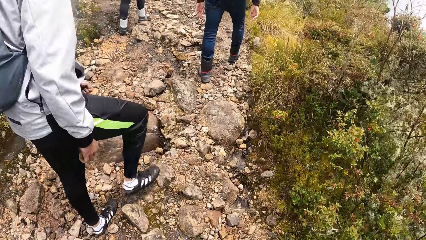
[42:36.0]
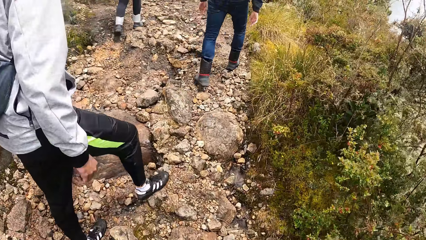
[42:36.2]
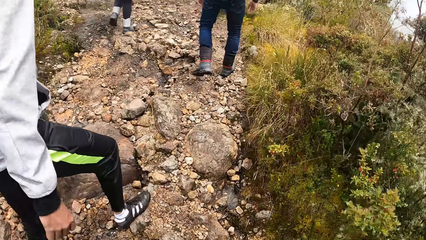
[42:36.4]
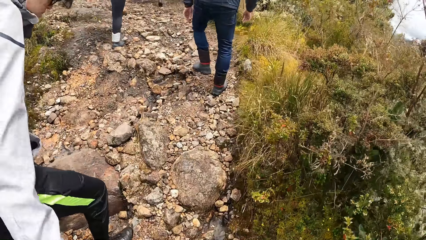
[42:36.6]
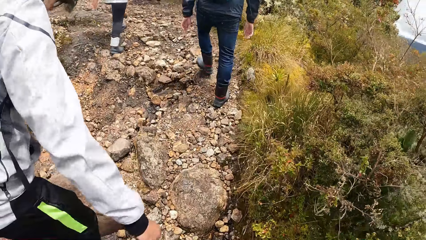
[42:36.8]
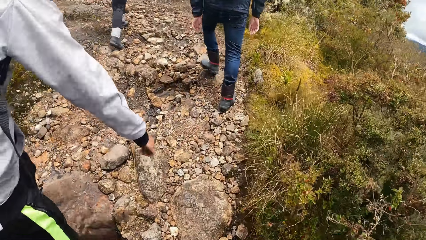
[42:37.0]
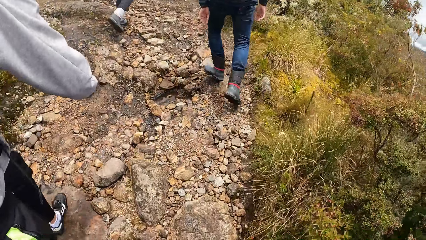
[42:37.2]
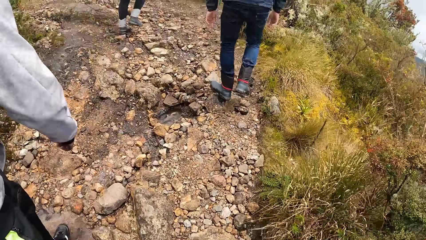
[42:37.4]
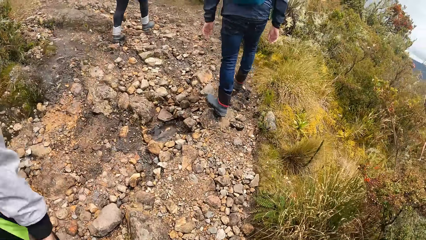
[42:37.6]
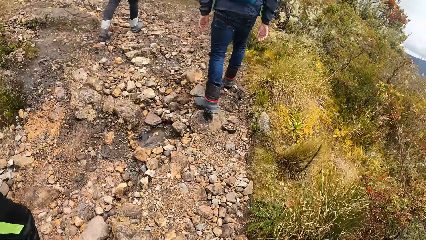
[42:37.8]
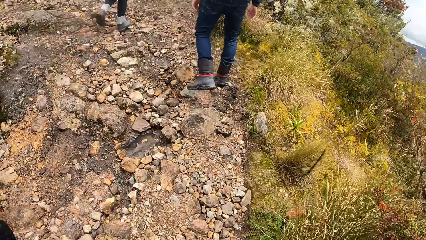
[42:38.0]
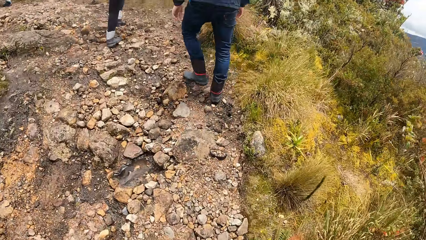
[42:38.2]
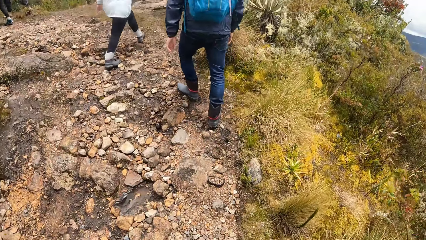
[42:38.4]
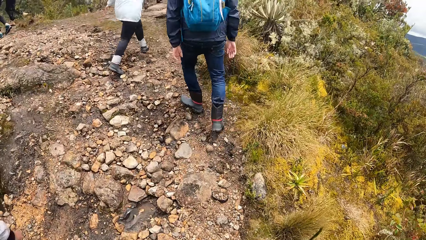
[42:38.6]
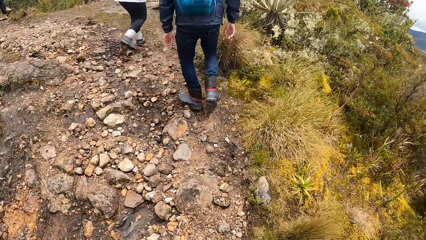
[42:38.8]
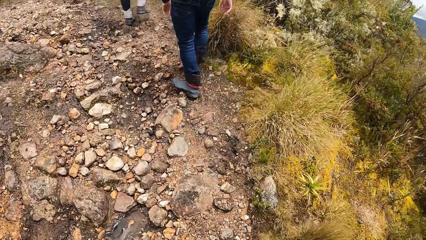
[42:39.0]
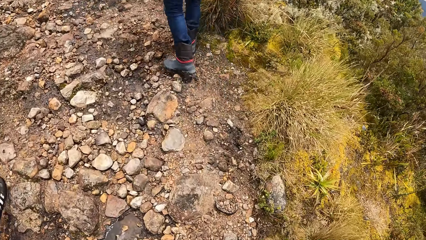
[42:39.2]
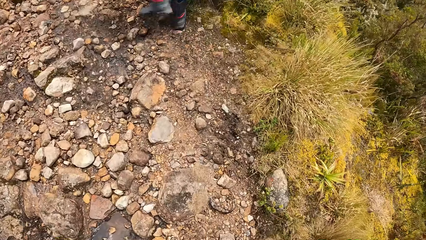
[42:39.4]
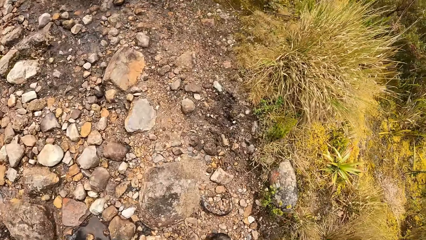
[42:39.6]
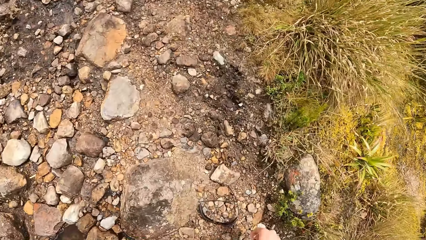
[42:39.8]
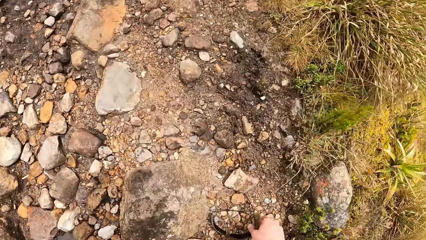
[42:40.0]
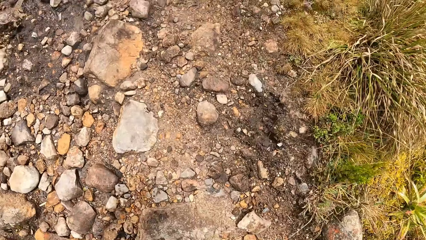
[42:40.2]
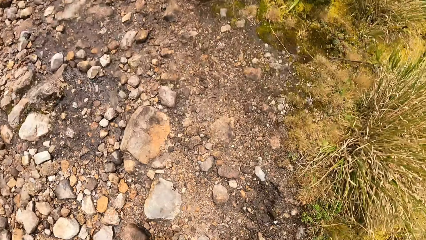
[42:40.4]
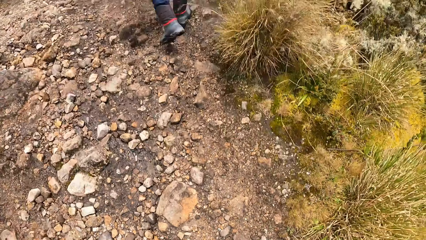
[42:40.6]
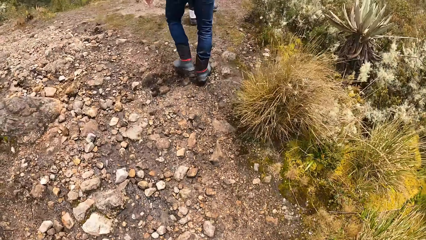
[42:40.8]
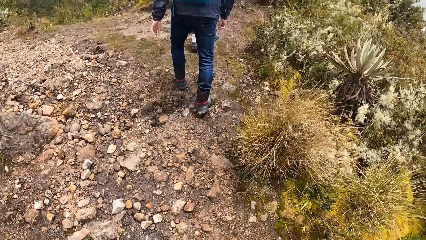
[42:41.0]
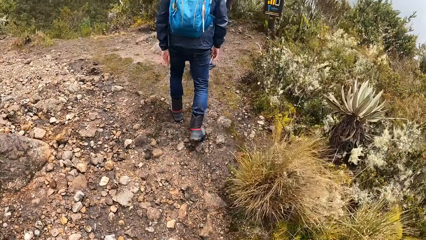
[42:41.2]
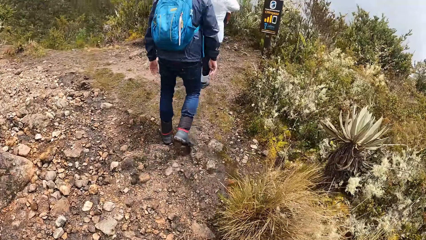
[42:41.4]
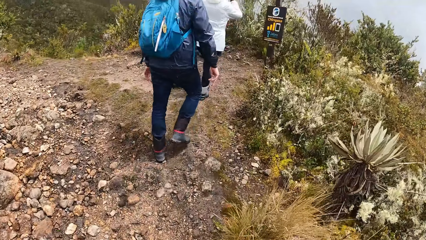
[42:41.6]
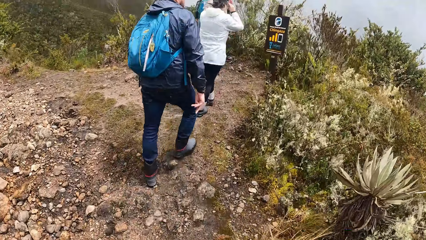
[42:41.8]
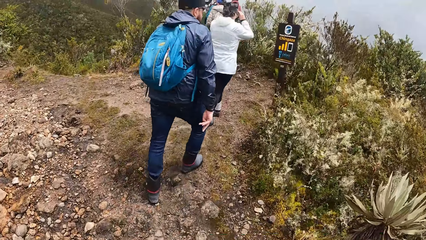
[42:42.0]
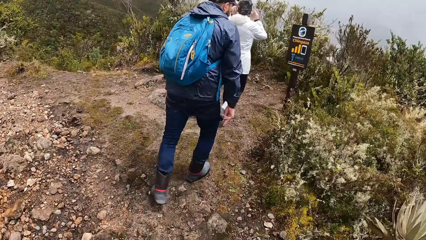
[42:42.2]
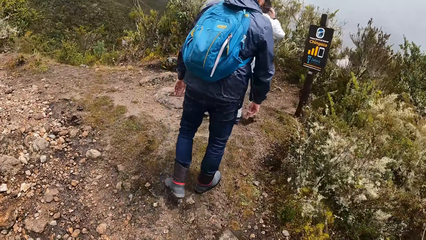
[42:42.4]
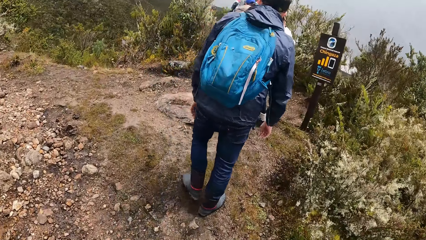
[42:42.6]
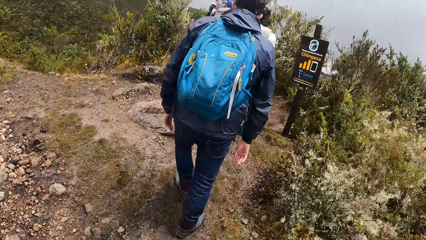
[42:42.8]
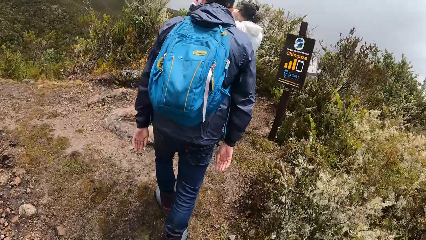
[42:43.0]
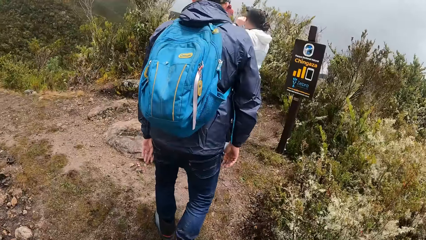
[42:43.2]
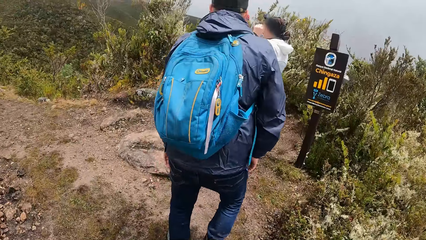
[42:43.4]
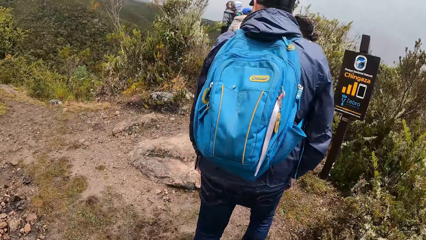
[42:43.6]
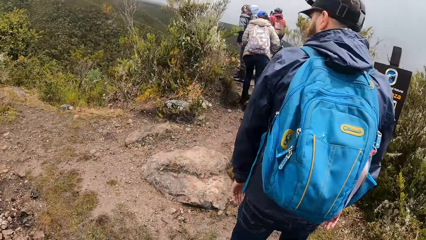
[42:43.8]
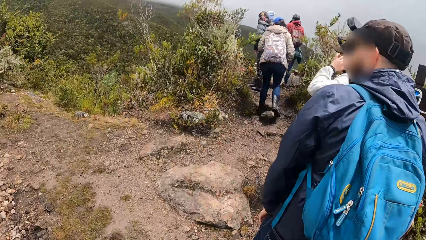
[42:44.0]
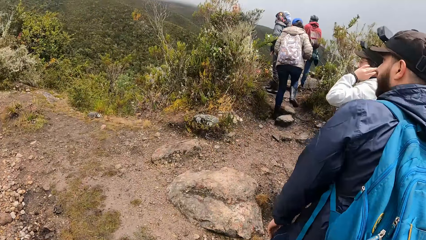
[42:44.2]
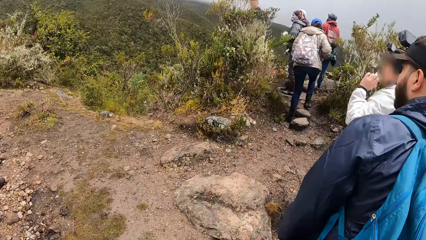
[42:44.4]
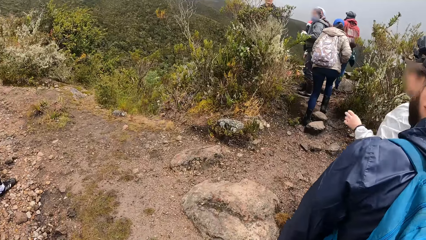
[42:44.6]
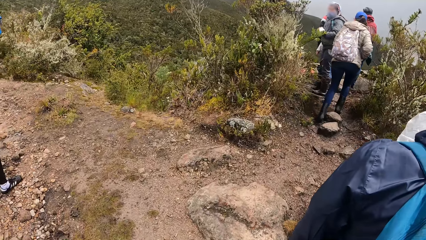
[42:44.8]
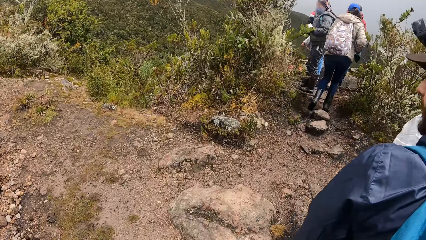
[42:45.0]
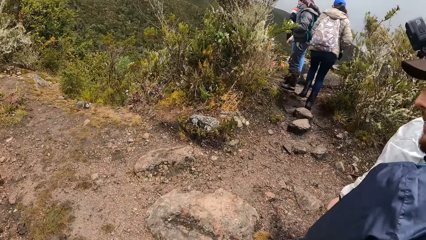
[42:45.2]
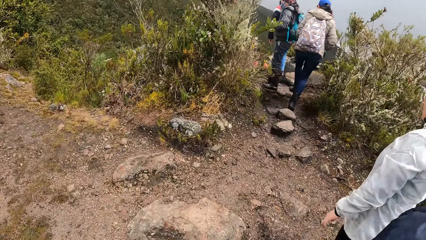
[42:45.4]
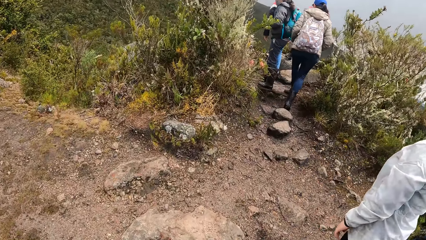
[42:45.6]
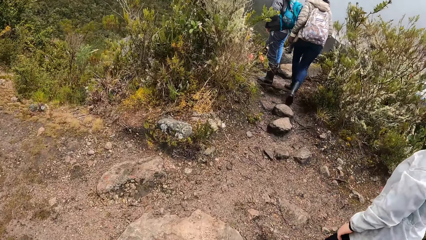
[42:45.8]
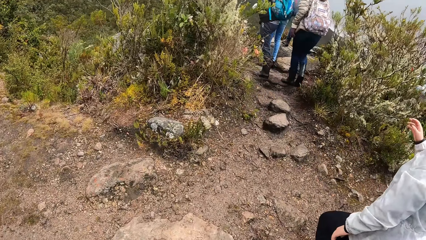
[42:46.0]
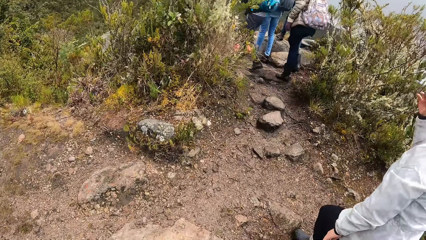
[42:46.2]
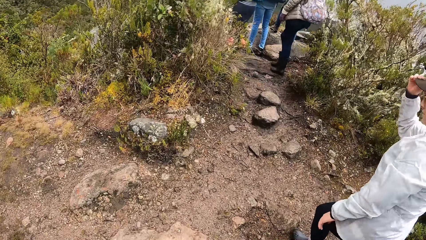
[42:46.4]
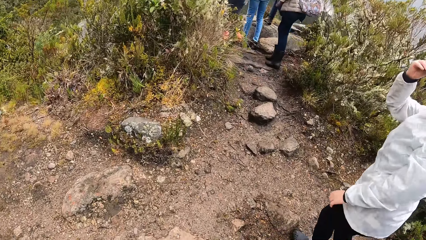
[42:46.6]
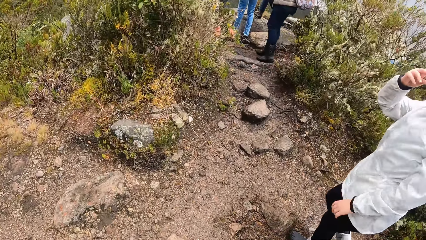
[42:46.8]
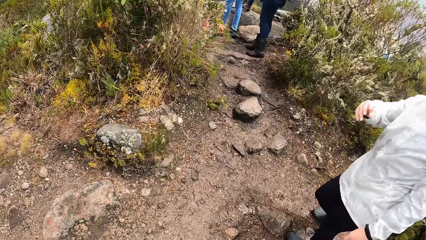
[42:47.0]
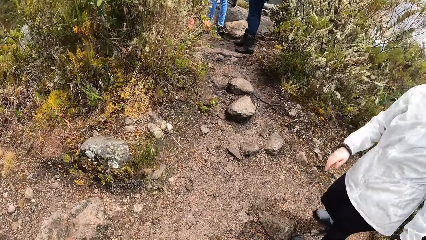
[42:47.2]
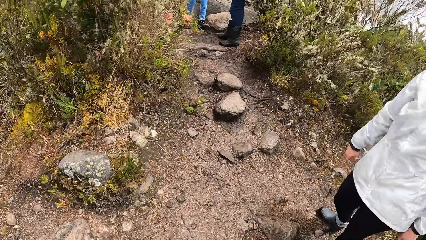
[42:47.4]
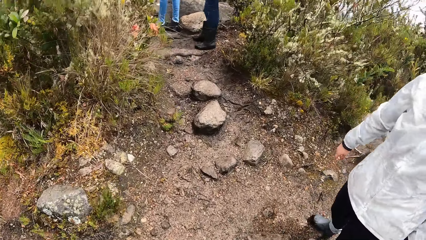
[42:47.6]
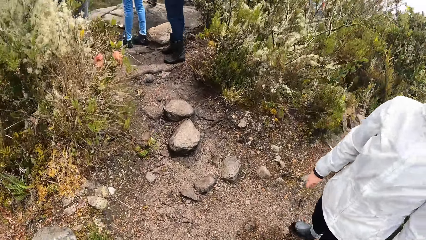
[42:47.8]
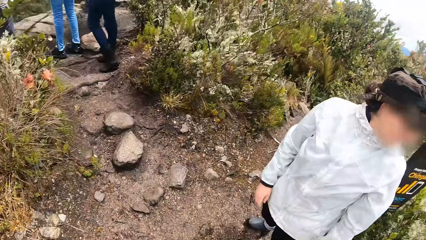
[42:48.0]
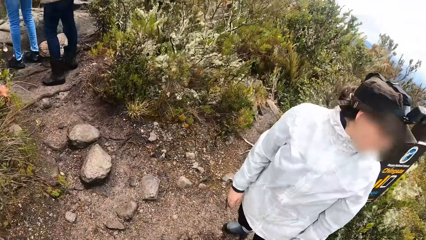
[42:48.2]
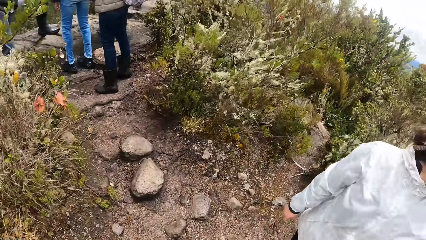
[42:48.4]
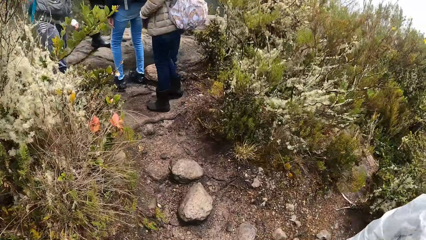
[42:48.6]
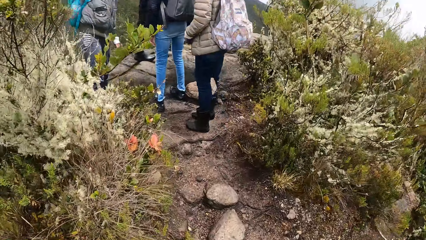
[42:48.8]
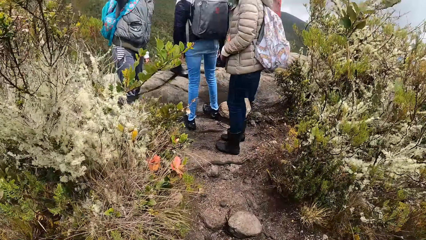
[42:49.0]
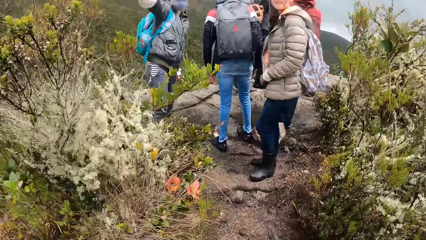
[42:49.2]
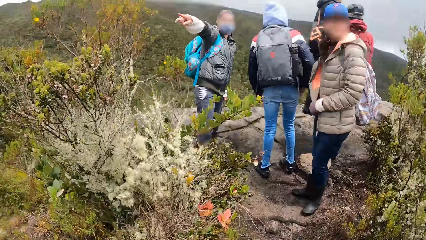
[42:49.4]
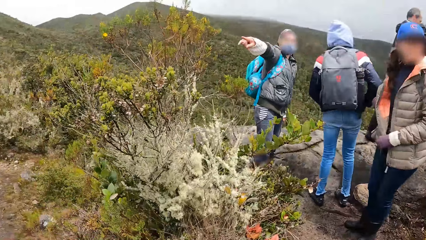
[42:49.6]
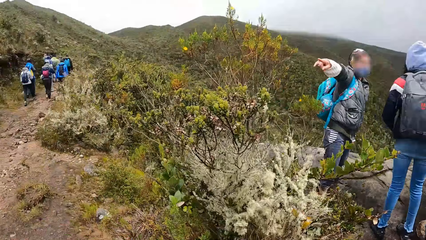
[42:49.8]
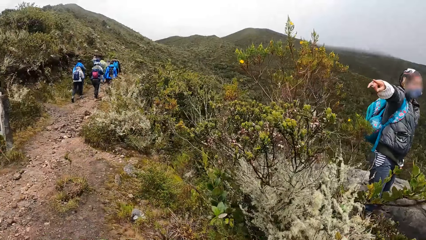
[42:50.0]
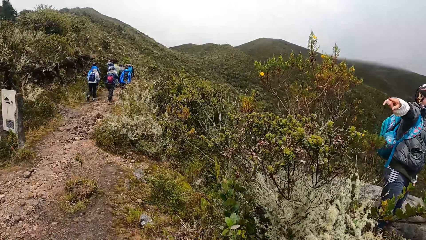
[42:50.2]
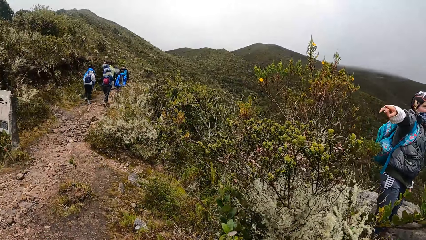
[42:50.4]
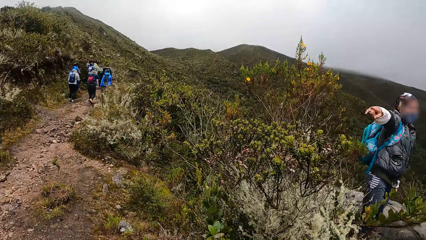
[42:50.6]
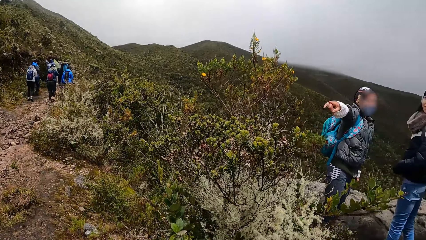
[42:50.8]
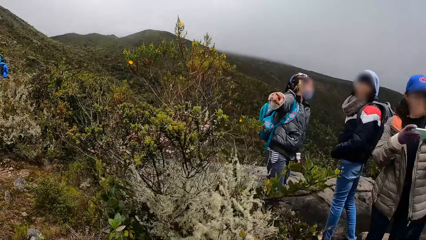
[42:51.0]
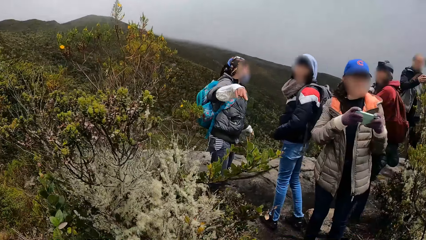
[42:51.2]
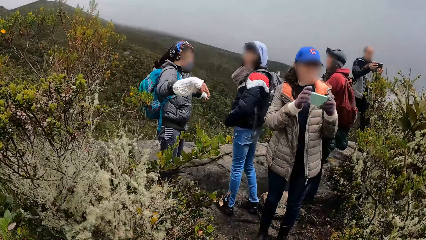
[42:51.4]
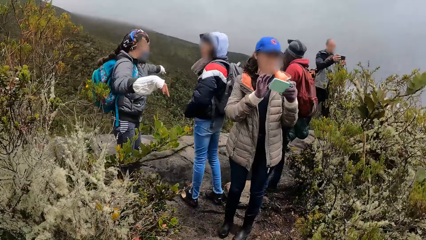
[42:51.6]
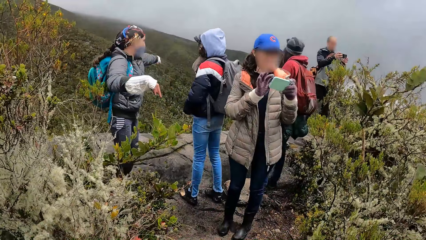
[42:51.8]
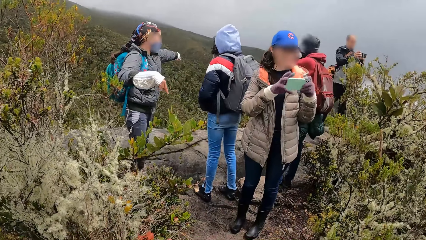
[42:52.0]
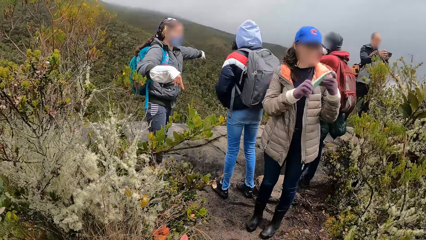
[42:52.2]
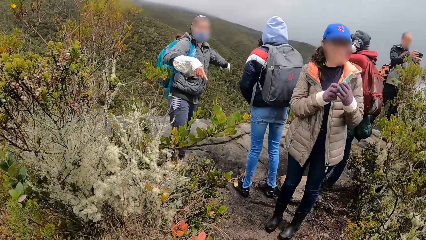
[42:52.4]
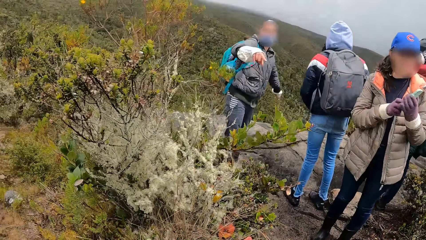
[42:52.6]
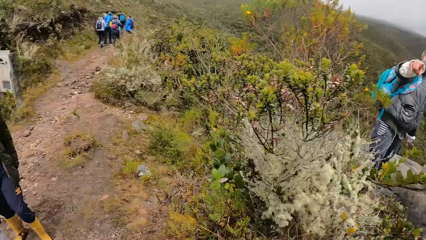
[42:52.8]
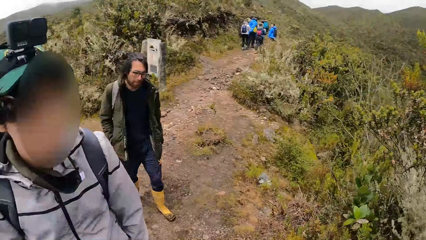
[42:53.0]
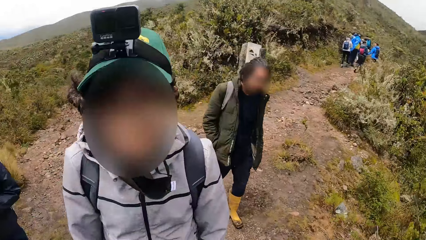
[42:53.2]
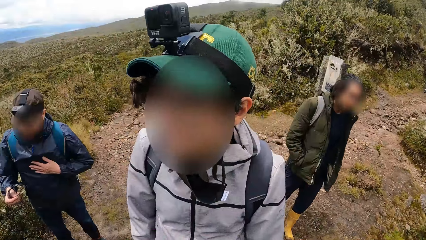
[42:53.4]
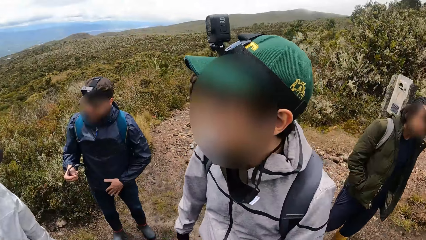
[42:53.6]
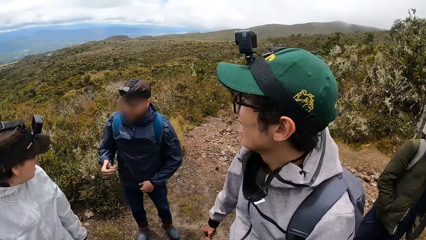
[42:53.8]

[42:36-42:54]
The camera wearer hikes past the woman. They hike past a man. They hike past the woman. They look around. Another woman operates a phone in her left hand with her right hand. She passes the phone in her left hand to her right hand.
